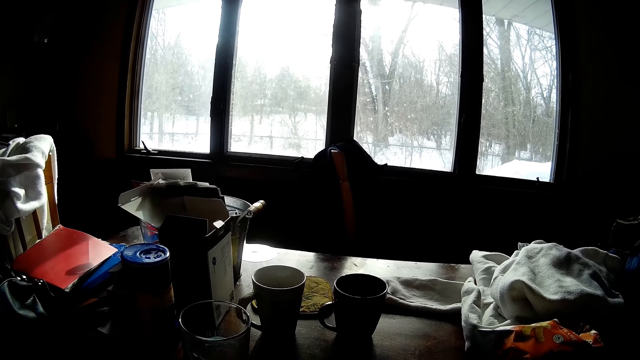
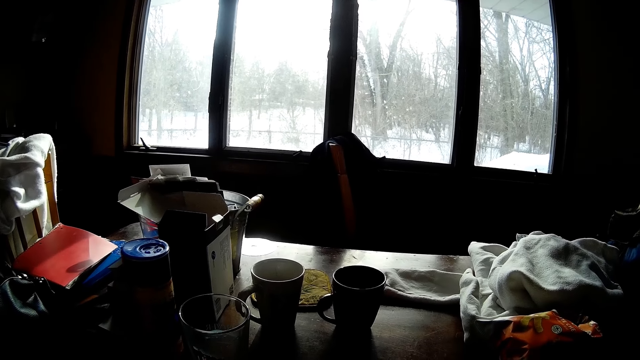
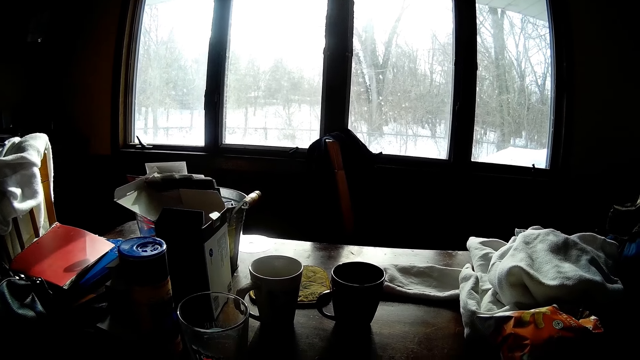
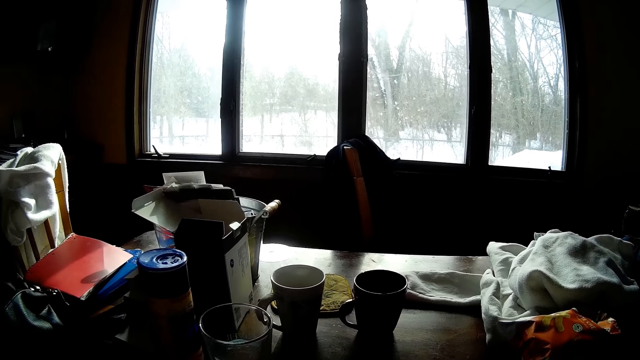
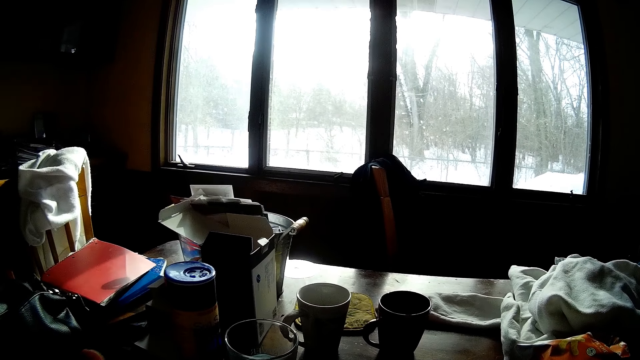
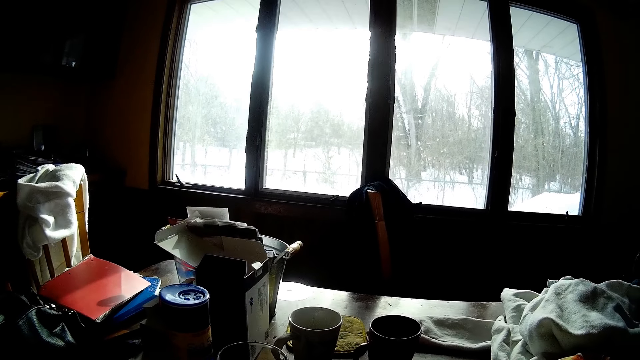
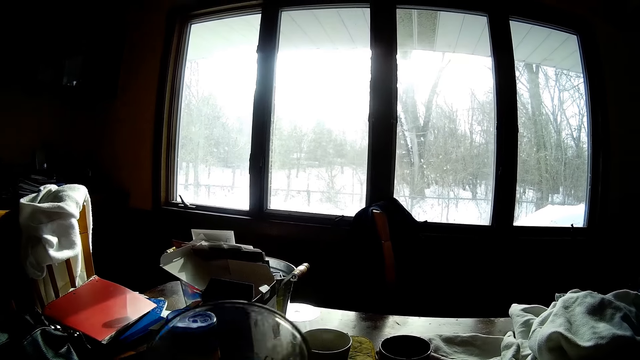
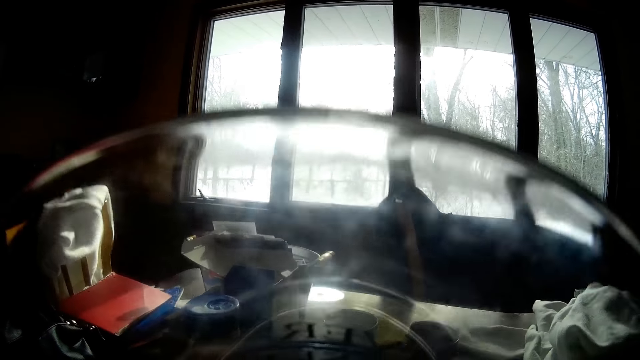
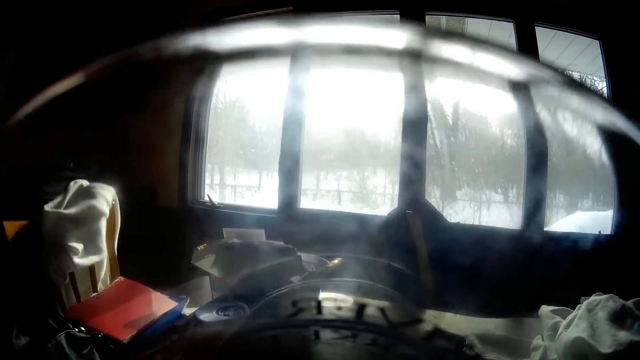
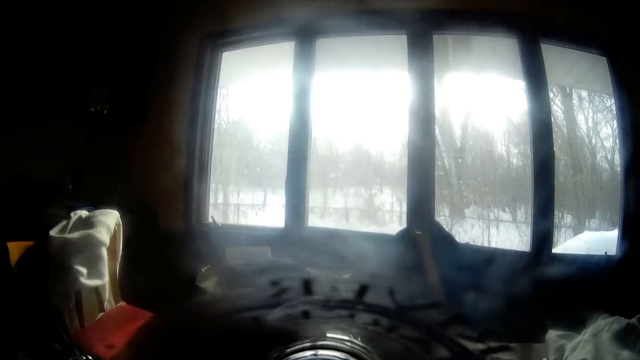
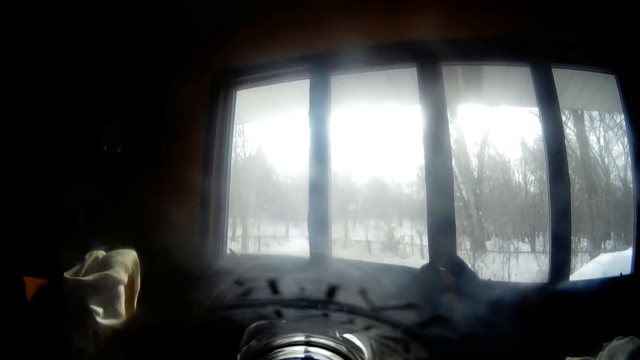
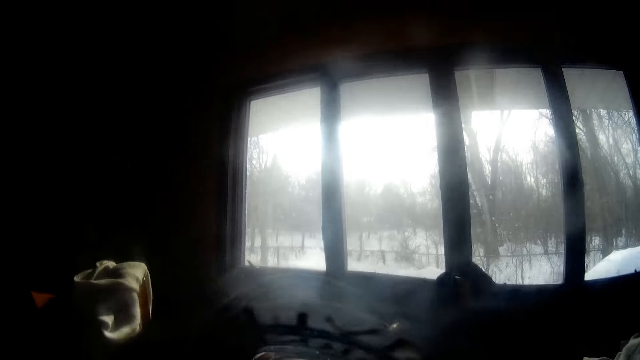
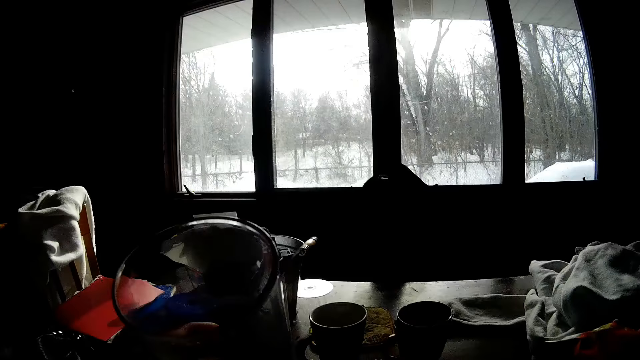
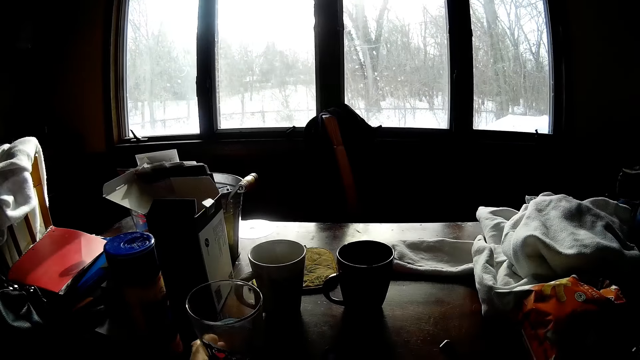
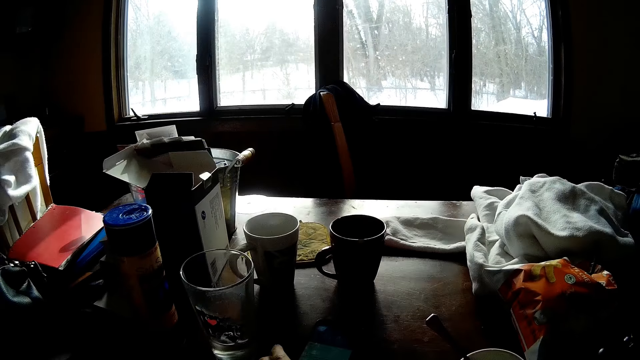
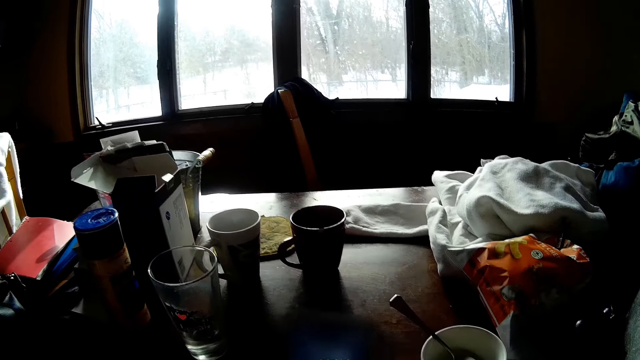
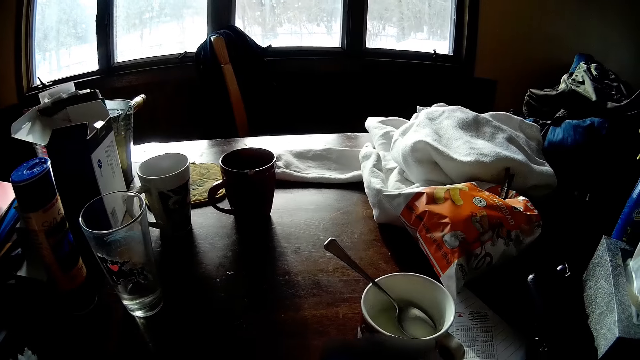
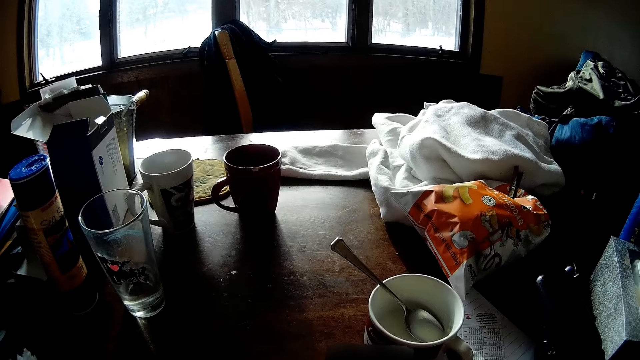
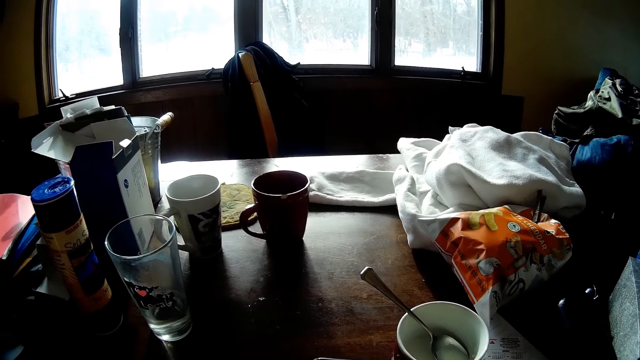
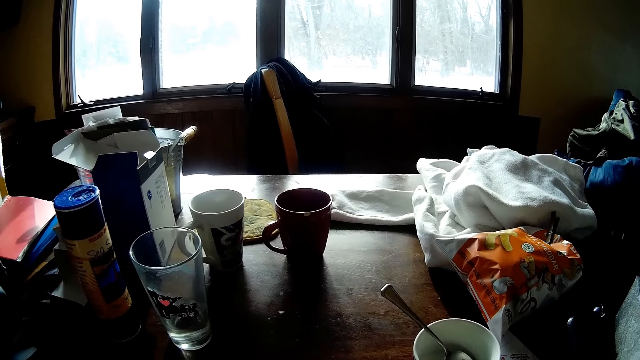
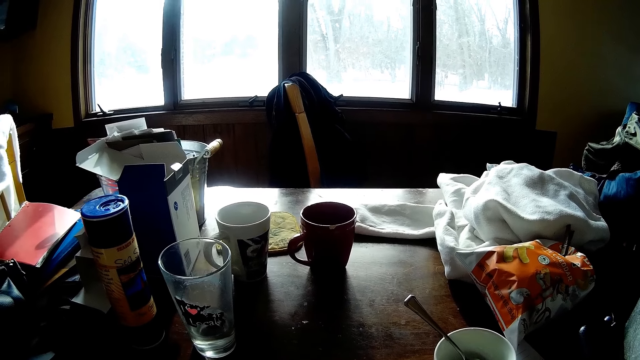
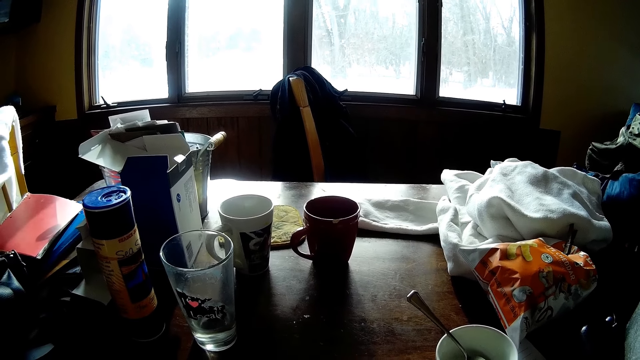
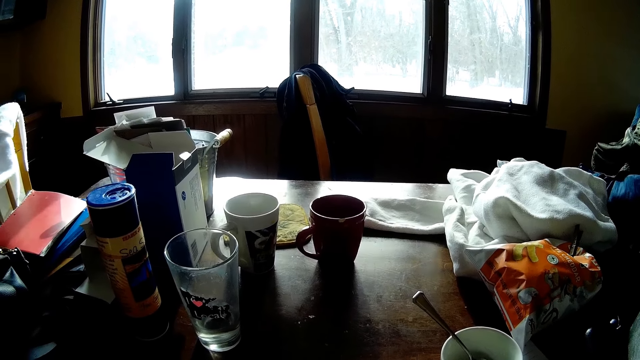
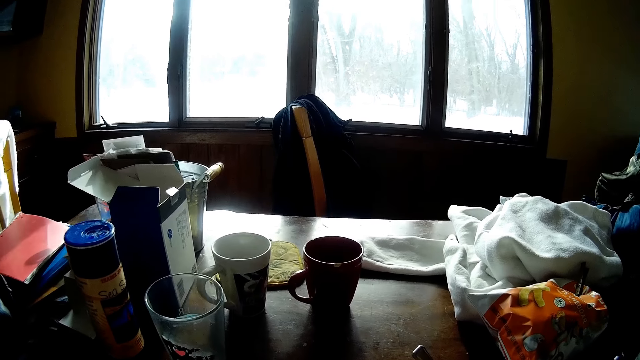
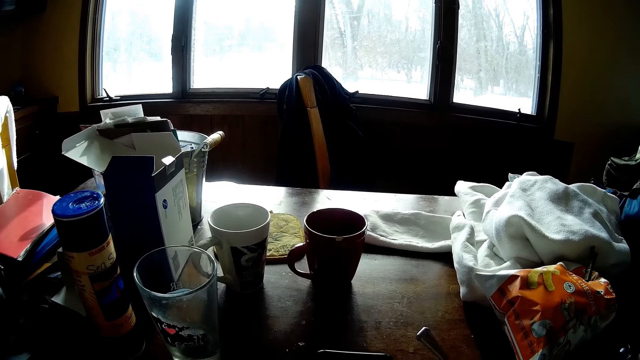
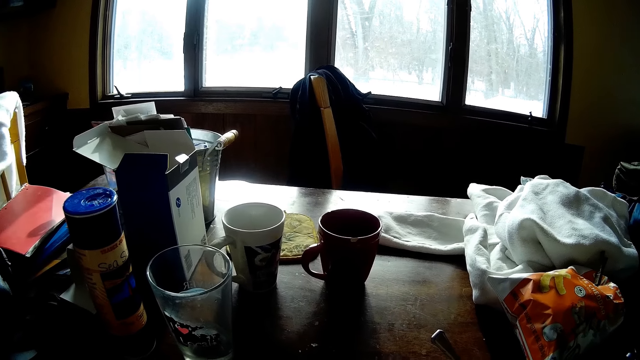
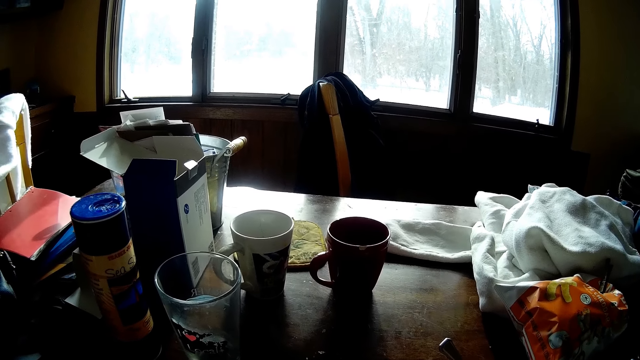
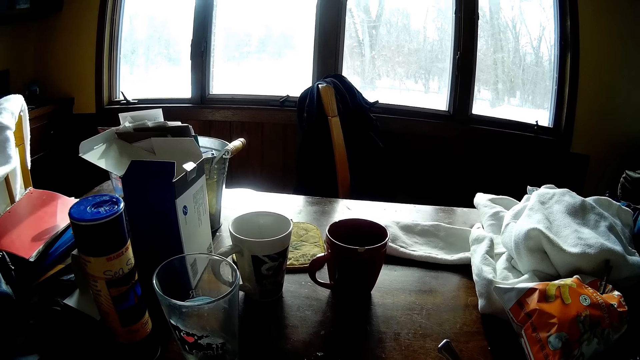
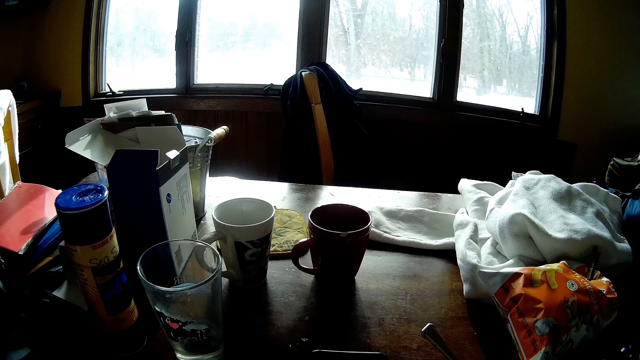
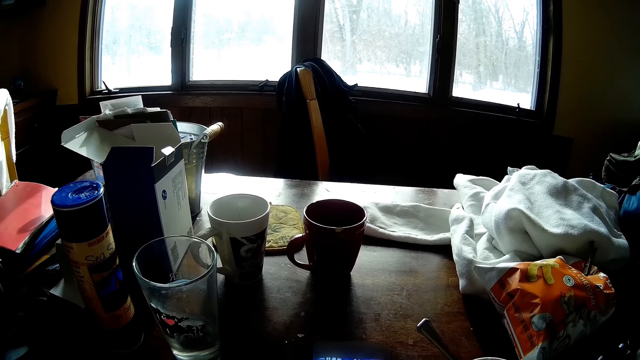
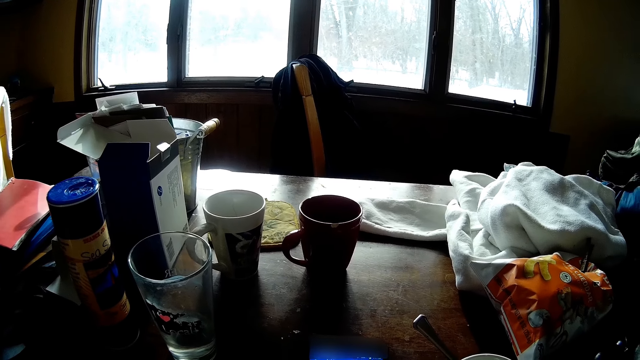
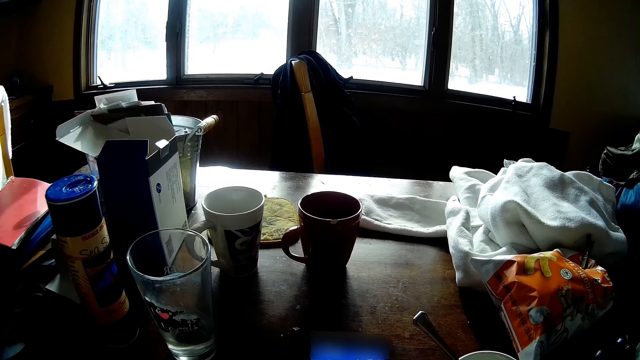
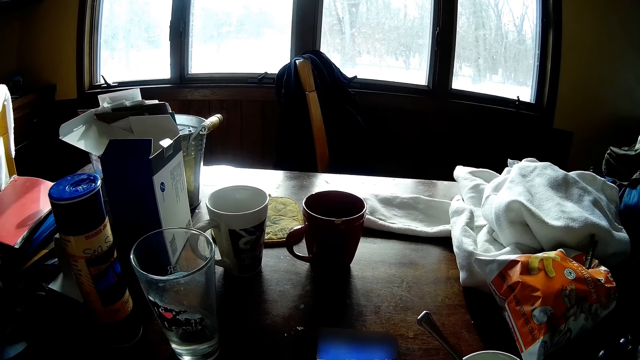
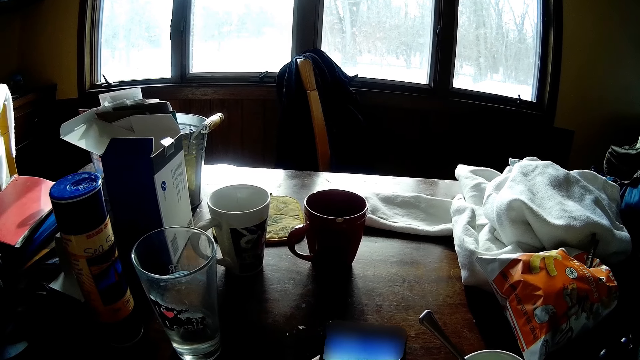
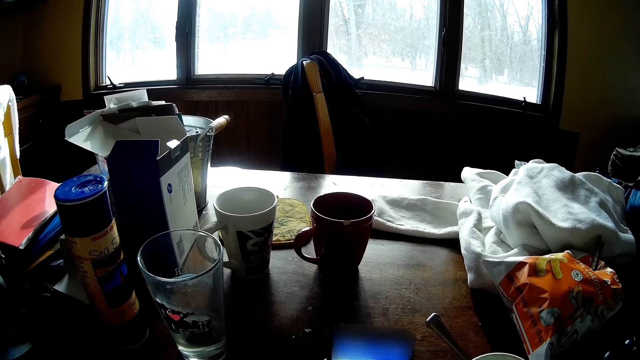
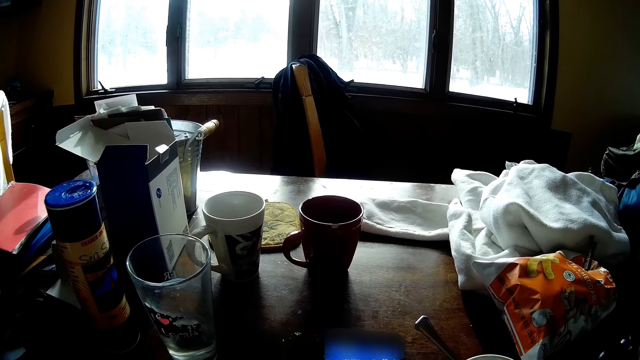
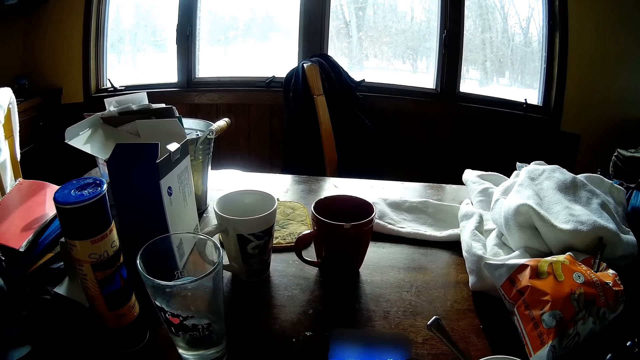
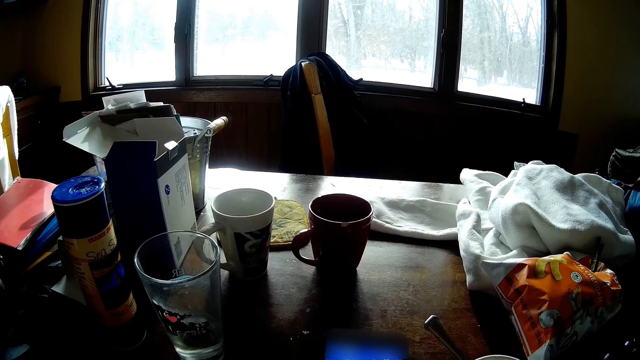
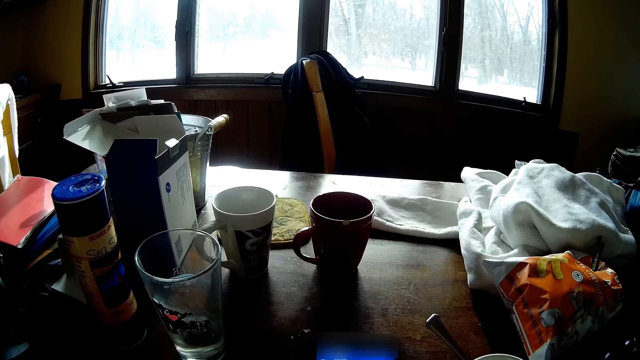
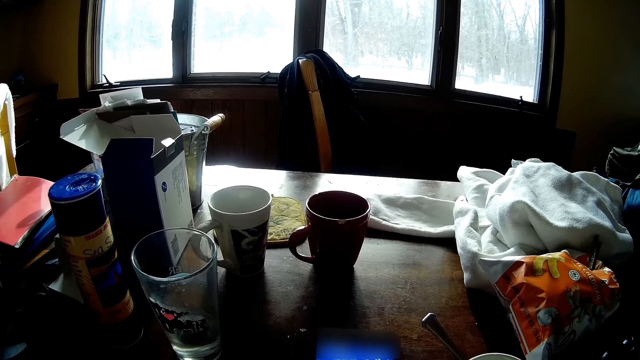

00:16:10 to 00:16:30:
The camera wearer picks a cup of water from the table with his left hand. He drinks water from the cup with his left hand. He drops the cup on the dining table with his left hand. He picks up the phone with his left hand from the table. He uses the phone. He operates the phone with both hands.
